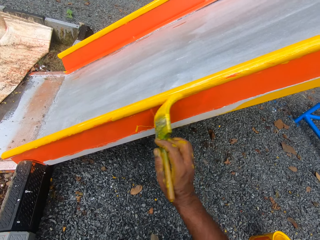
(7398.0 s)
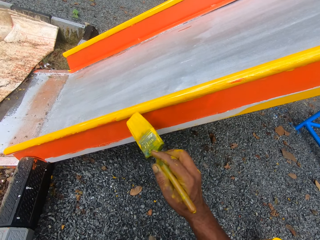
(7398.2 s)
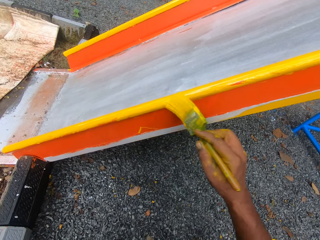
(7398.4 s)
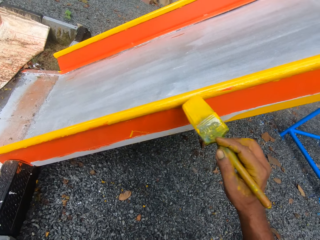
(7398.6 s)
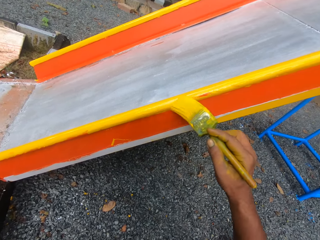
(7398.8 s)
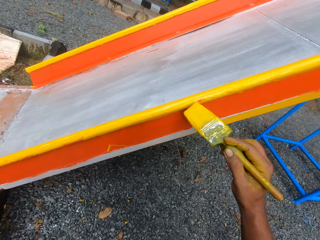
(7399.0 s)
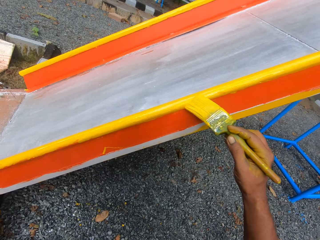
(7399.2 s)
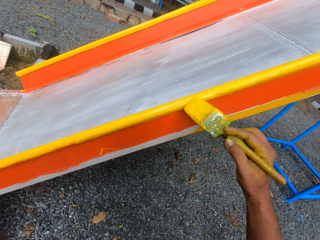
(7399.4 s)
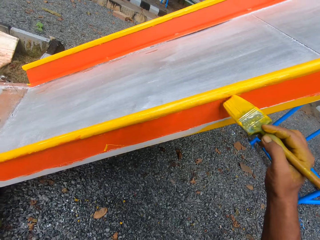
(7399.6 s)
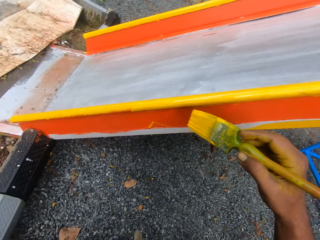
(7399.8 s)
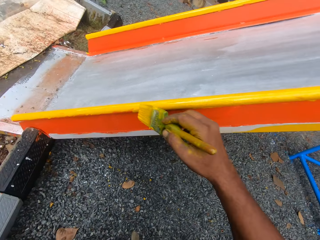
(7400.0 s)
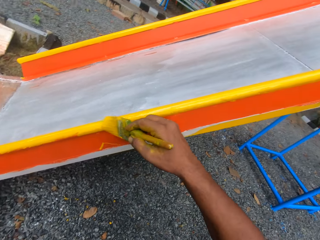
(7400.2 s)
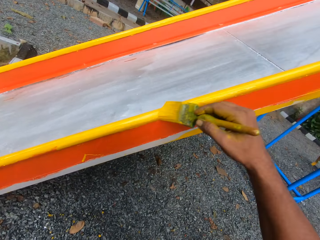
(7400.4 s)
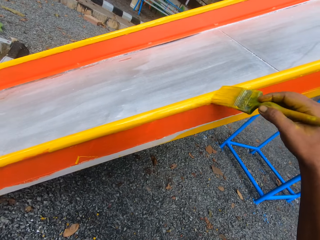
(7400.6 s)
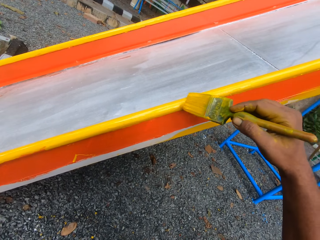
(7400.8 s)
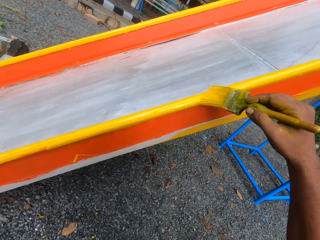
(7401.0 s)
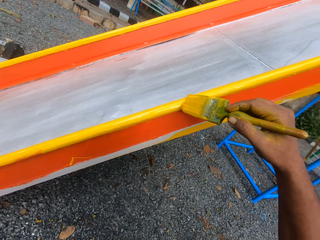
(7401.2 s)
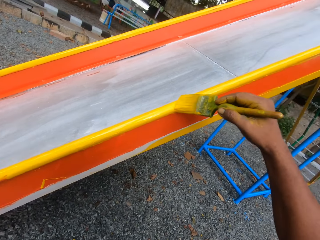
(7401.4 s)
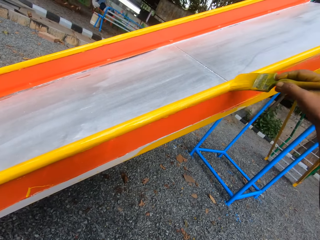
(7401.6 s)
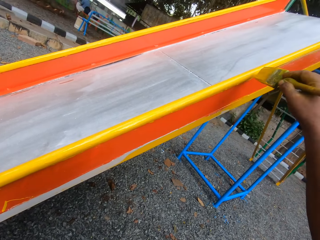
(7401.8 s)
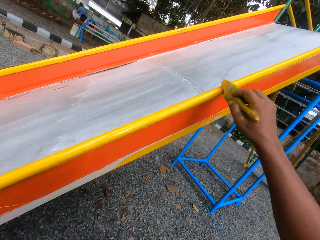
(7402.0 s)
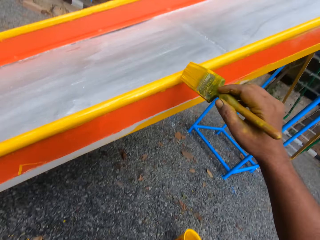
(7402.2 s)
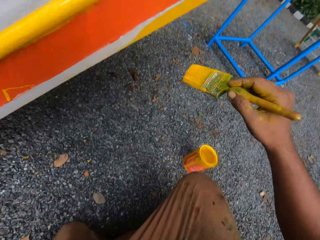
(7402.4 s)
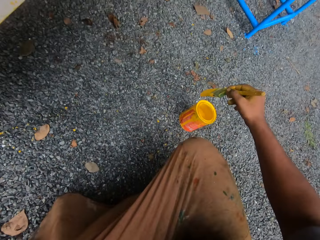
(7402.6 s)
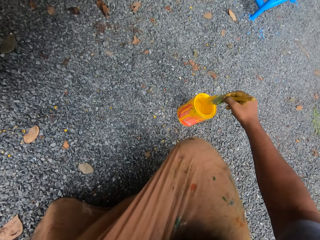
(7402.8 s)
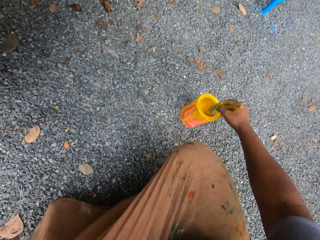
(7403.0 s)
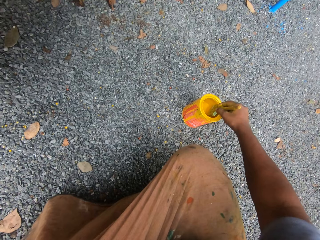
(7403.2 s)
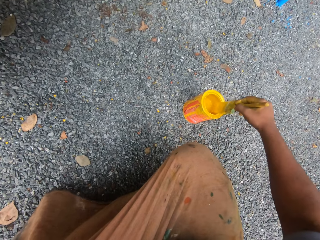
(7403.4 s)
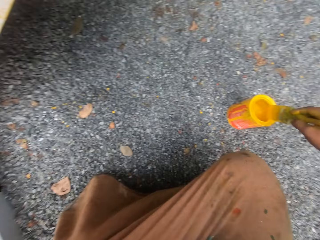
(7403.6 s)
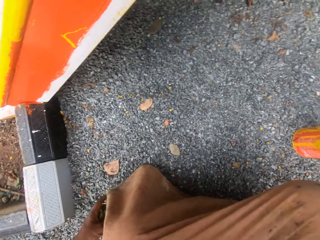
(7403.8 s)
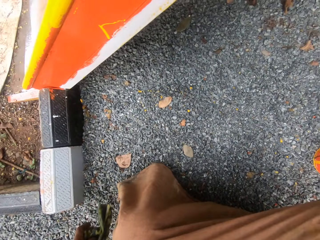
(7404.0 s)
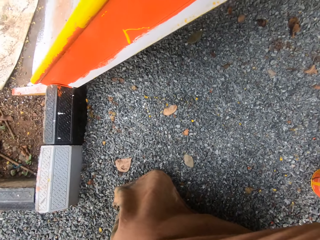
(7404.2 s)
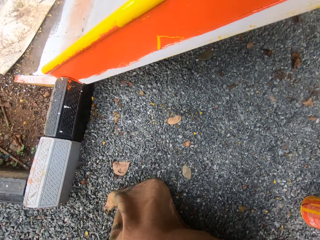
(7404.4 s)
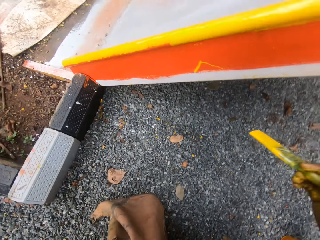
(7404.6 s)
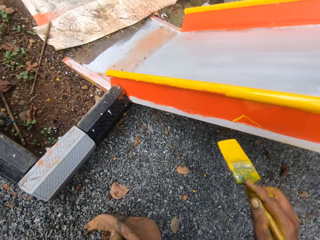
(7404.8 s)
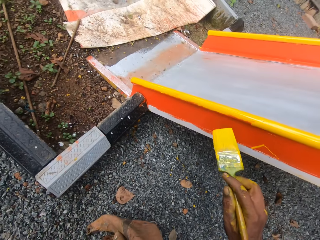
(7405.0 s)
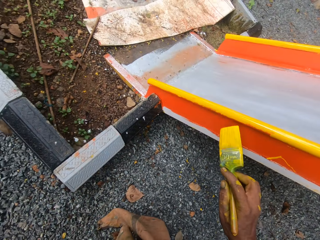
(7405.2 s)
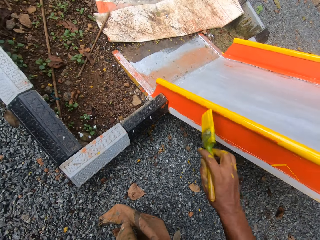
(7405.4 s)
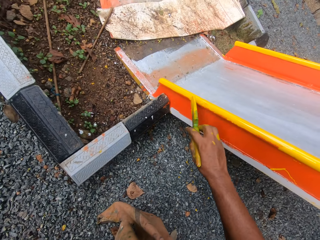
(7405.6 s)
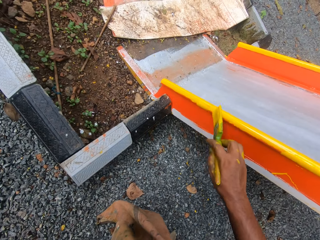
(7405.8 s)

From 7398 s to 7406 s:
The camera wearer dips the brush into the paint container. They paint the swing with the paint brush.

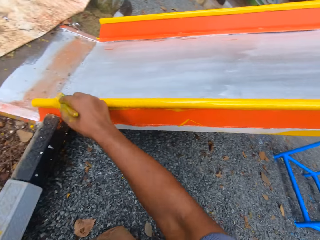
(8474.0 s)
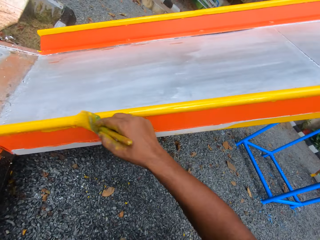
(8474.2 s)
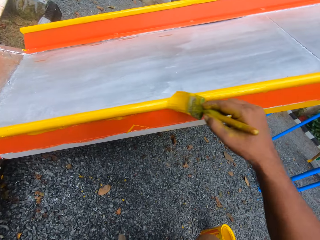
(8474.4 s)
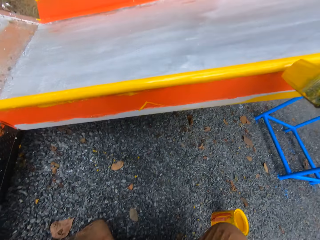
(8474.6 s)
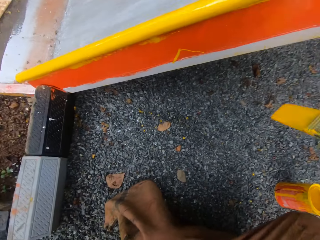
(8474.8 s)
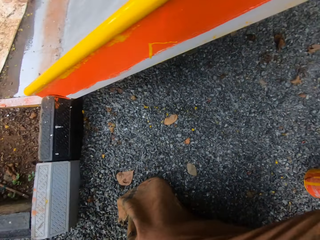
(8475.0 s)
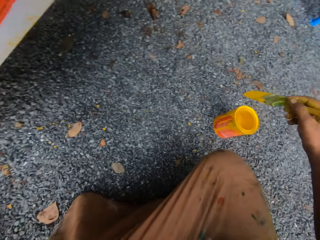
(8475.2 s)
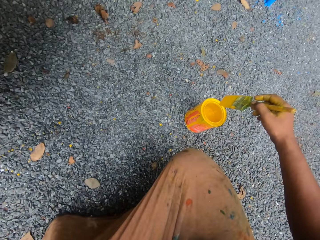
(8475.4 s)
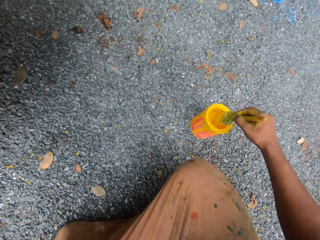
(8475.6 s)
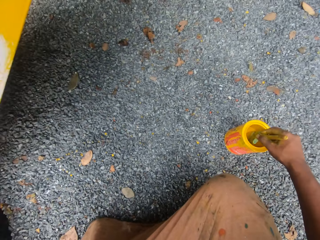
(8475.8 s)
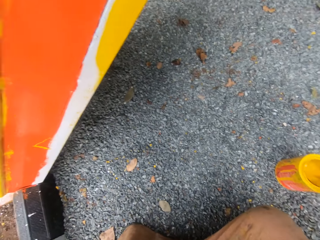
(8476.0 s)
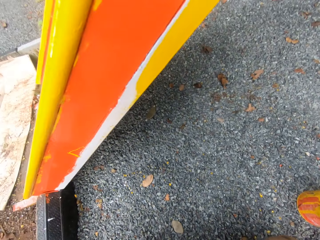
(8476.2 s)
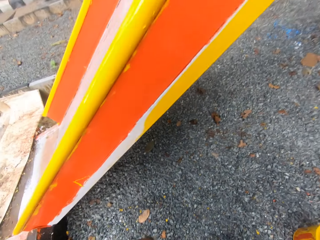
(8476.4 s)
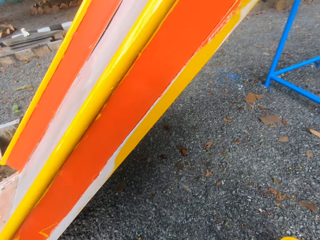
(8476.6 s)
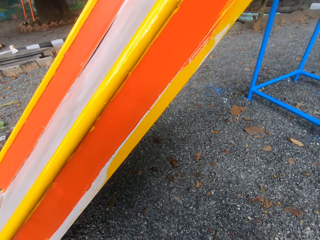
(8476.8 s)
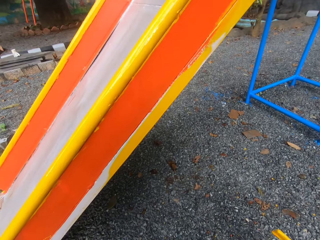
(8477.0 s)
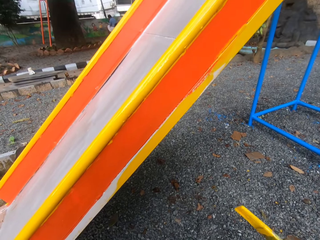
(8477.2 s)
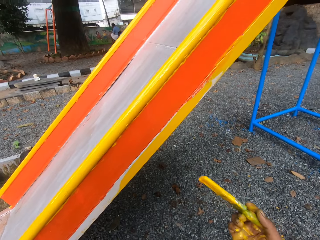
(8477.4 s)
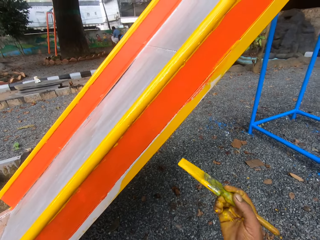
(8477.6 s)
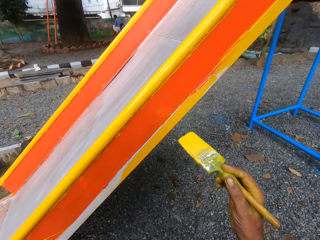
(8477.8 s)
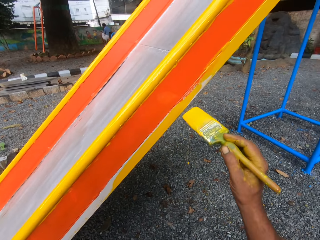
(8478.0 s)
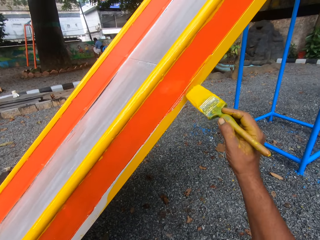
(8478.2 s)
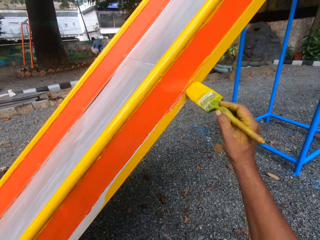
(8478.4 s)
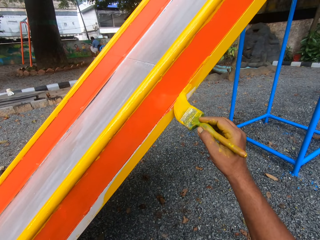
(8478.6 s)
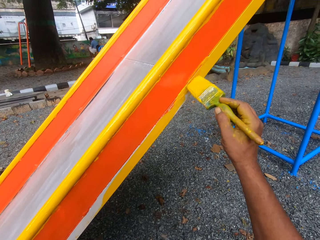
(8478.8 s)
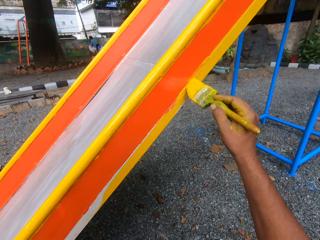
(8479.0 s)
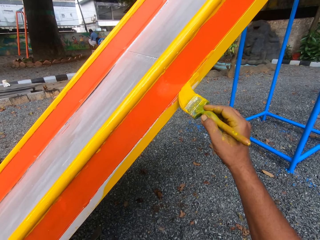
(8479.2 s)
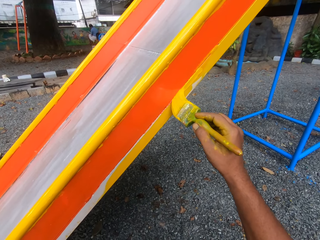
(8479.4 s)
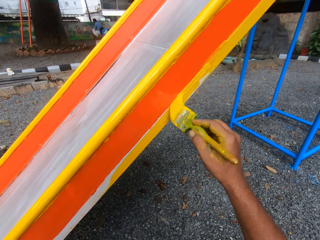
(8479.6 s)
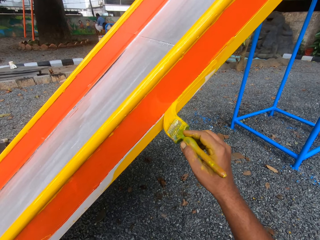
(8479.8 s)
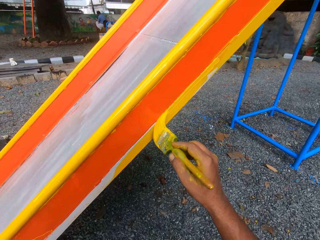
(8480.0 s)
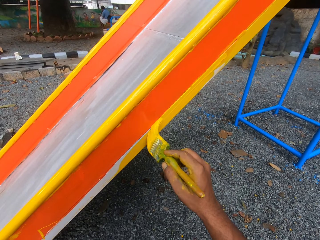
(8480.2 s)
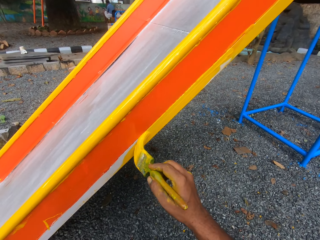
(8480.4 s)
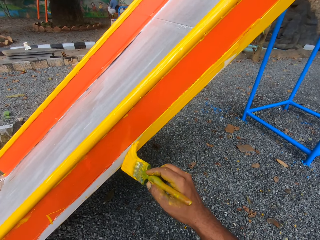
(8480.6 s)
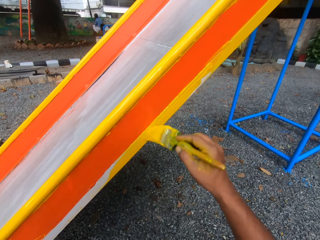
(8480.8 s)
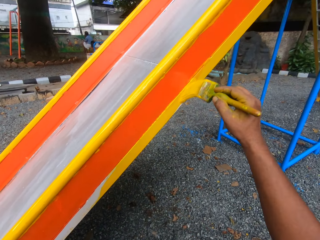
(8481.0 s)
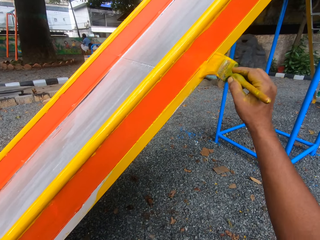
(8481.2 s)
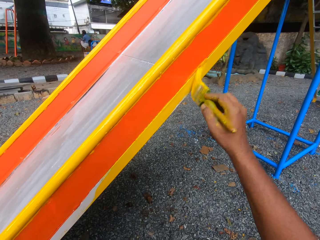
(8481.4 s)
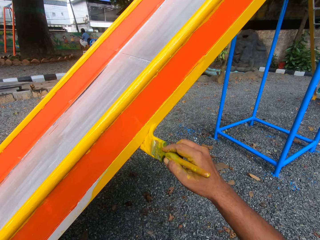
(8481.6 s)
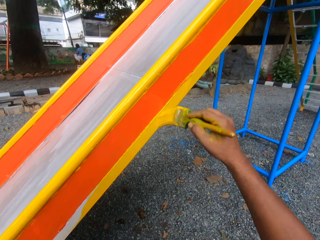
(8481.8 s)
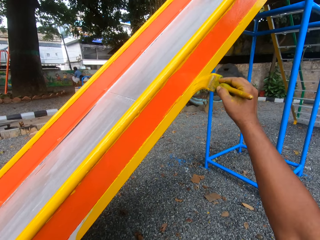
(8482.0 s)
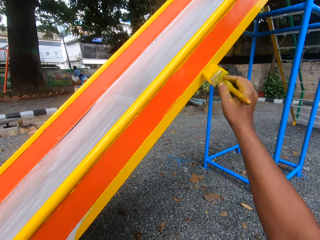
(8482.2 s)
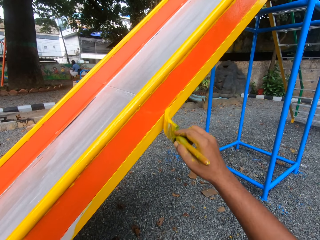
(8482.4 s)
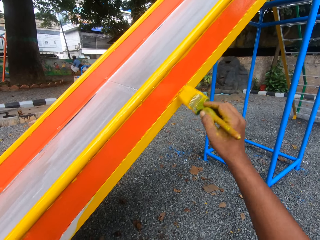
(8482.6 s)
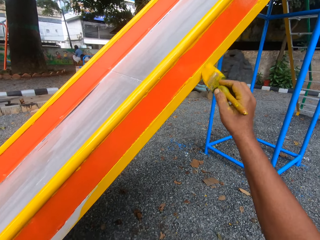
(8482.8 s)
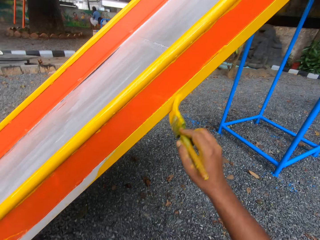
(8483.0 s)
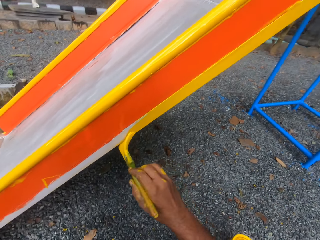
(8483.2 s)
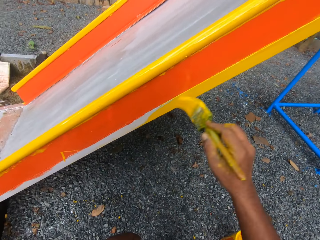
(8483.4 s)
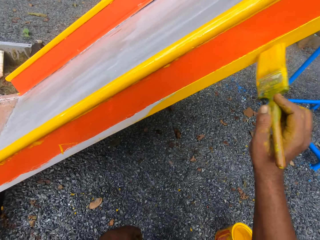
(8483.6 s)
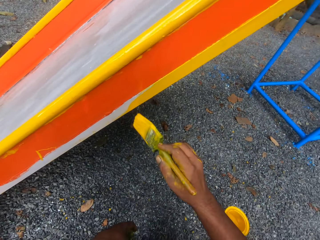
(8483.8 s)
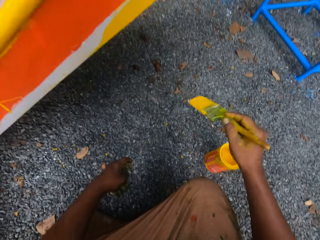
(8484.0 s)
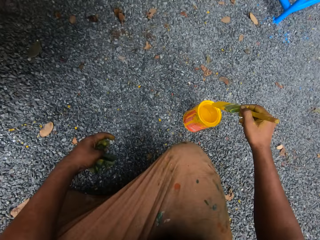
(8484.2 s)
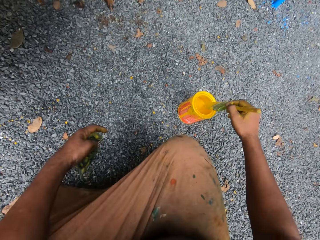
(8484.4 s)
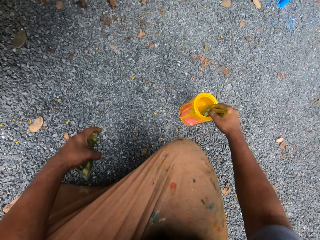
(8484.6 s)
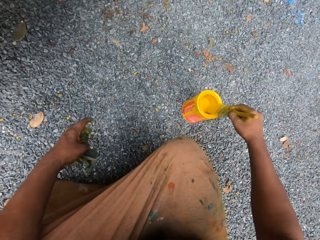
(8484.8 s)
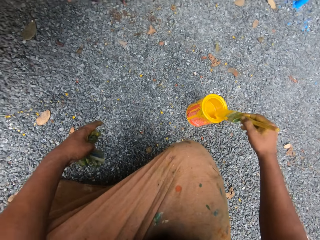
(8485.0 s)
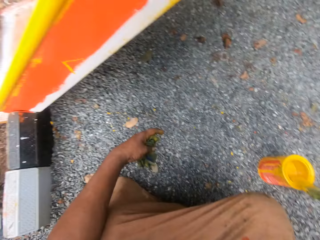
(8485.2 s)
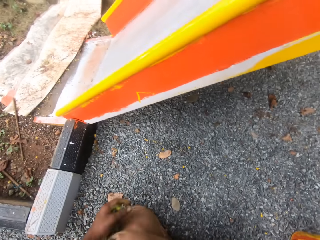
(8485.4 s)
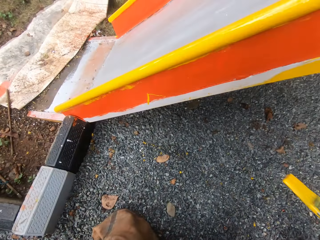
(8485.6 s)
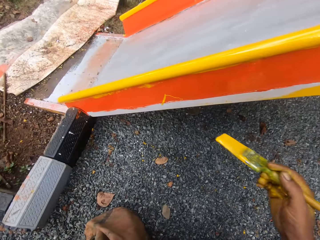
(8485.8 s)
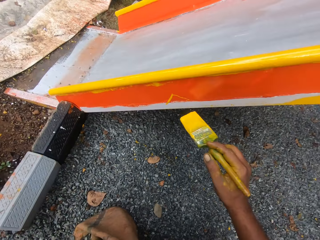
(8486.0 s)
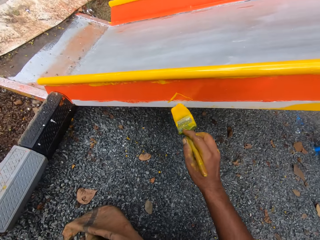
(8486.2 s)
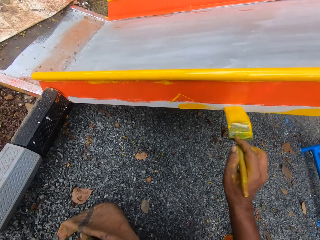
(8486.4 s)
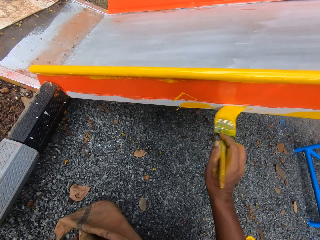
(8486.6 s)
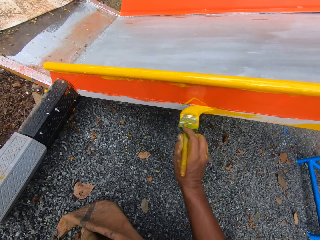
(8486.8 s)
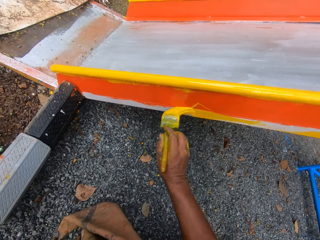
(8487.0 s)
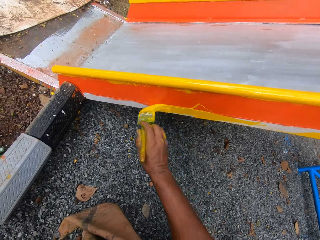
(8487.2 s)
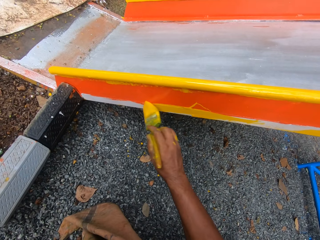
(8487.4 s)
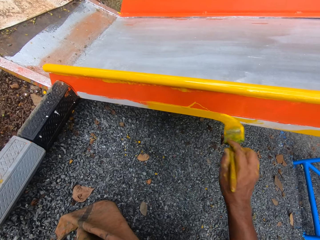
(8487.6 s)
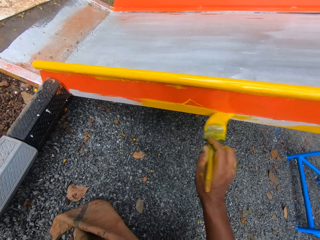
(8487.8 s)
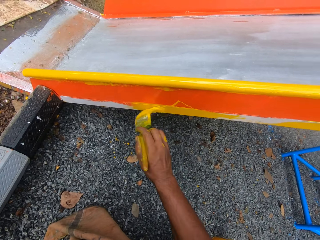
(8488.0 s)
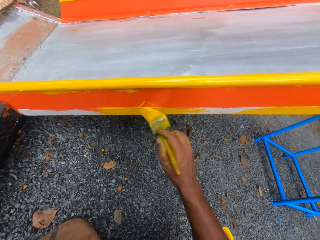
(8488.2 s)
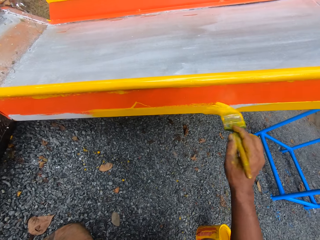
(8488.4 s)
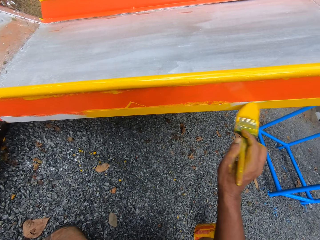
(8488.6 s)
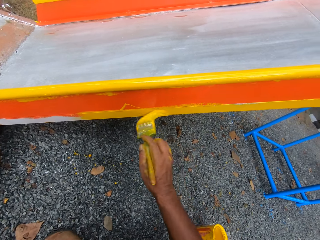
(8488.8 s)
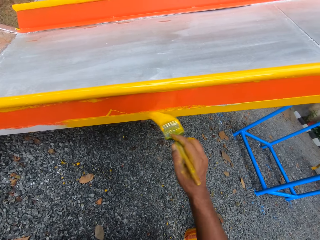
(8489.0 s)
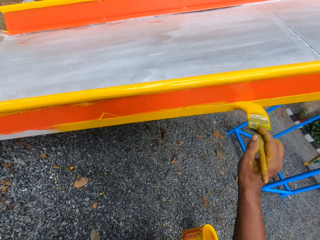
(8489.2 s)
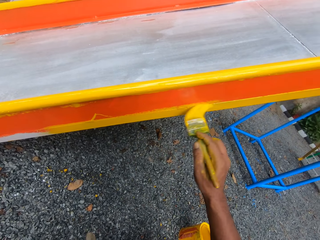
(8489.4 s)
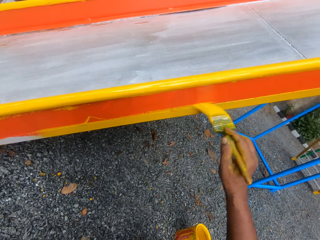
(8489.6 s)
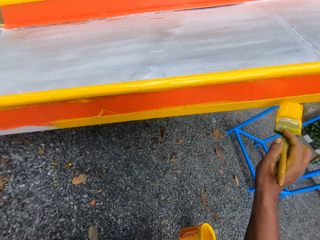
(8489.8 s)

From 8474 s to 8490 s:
The camera wearer puts the paint brush in his right hand into a can of paint on the floor in the garden. He paints the slide or swing with the paint brush in his right hand. He puts the paint brush in his right hand into the can of paint on the floor in the garden. He paints the slide with the paint brush in his right hand.
